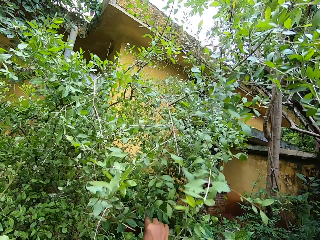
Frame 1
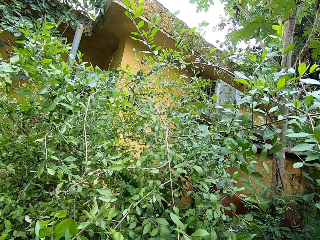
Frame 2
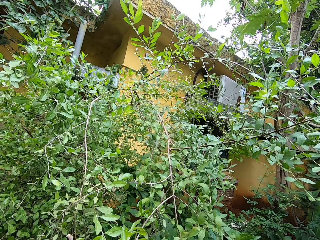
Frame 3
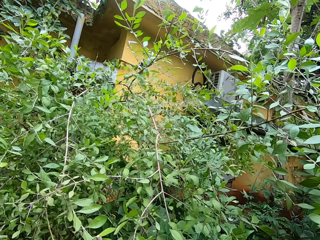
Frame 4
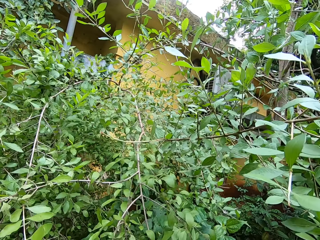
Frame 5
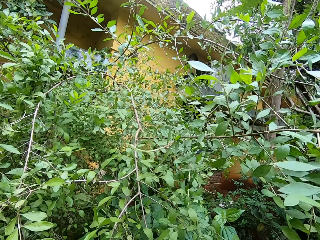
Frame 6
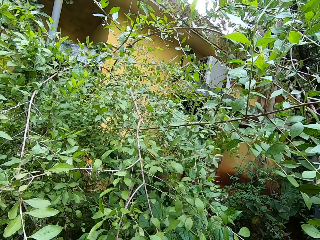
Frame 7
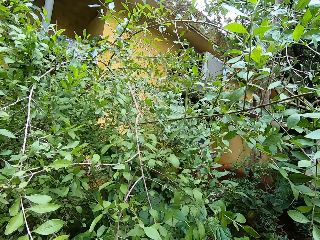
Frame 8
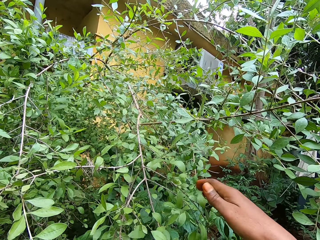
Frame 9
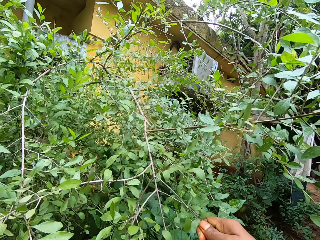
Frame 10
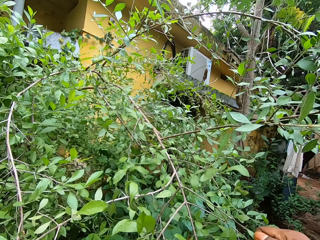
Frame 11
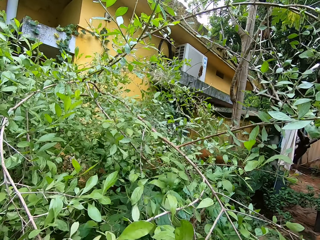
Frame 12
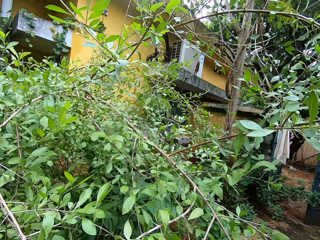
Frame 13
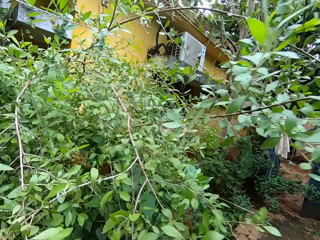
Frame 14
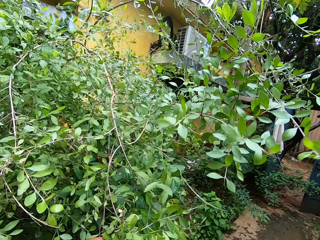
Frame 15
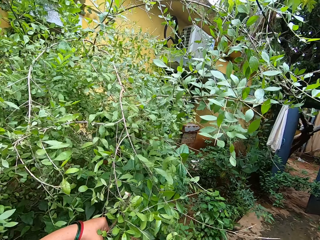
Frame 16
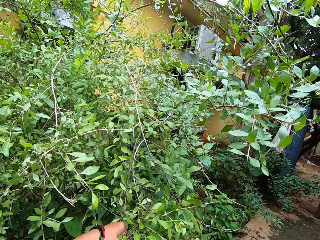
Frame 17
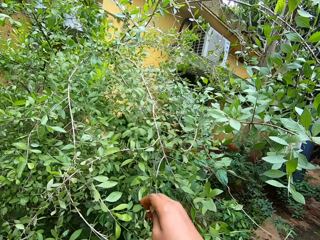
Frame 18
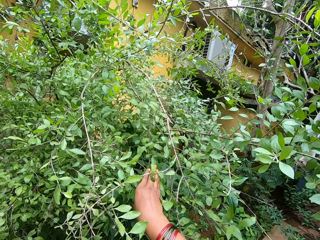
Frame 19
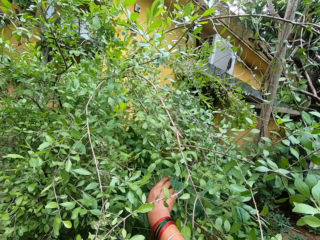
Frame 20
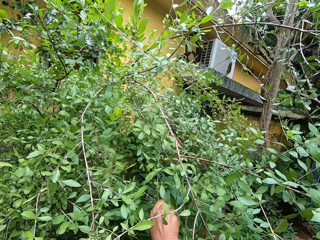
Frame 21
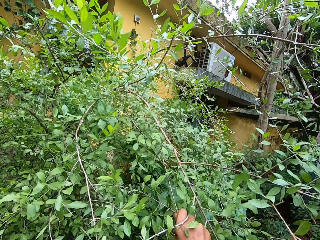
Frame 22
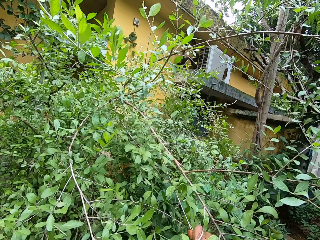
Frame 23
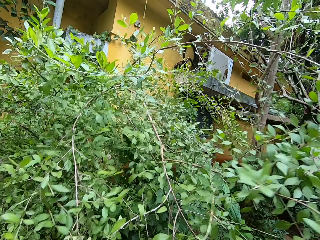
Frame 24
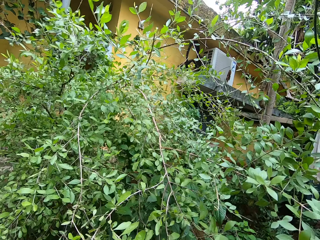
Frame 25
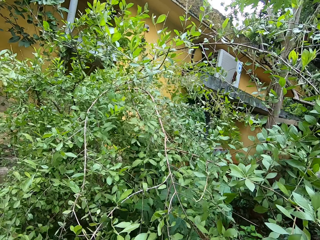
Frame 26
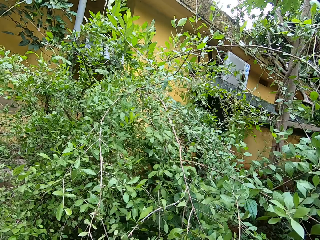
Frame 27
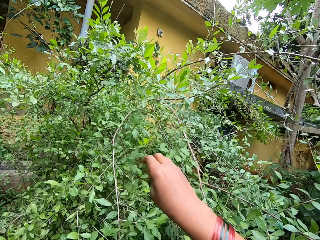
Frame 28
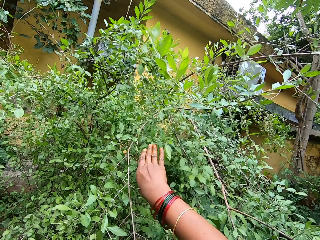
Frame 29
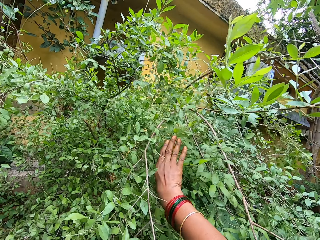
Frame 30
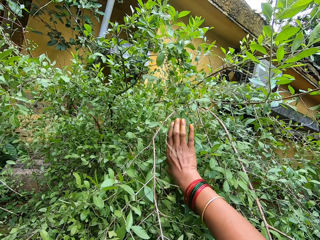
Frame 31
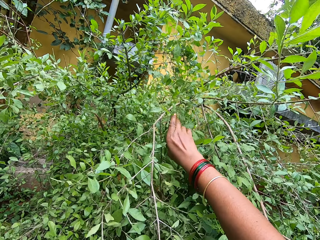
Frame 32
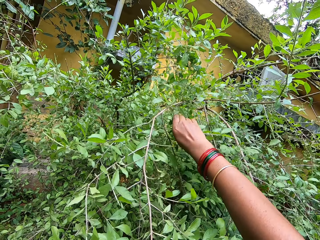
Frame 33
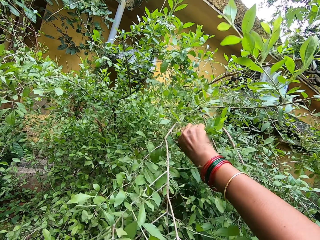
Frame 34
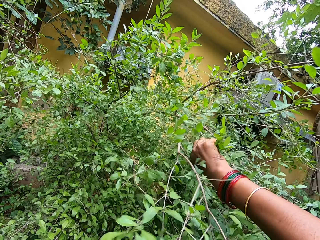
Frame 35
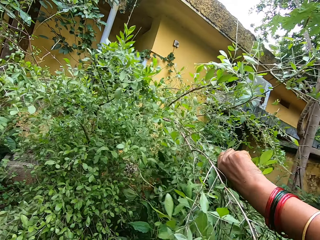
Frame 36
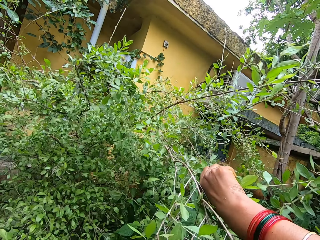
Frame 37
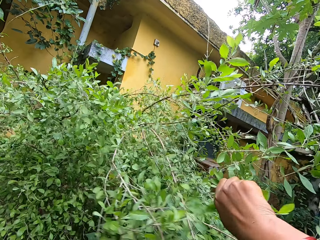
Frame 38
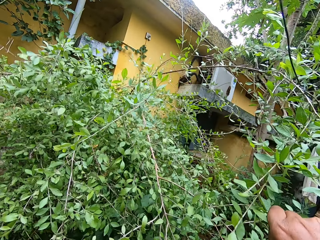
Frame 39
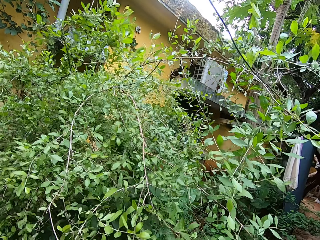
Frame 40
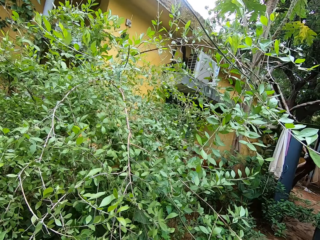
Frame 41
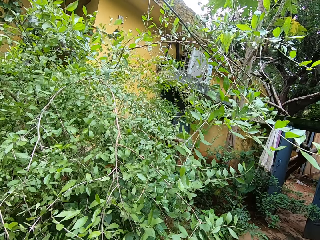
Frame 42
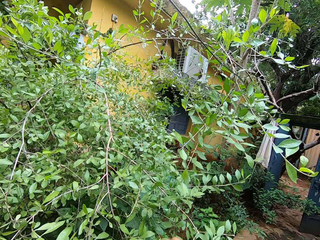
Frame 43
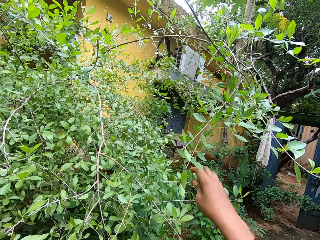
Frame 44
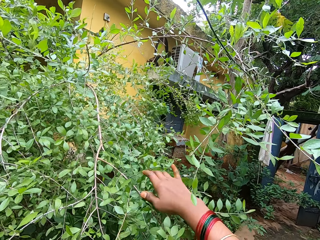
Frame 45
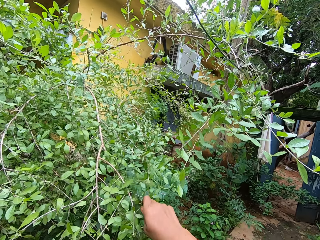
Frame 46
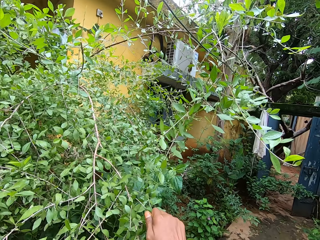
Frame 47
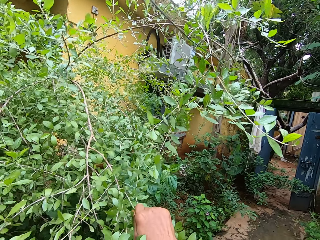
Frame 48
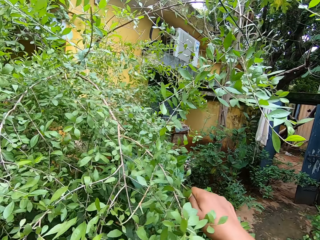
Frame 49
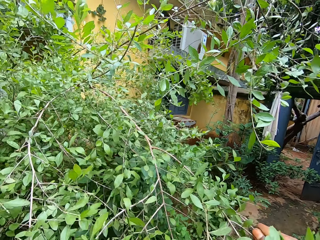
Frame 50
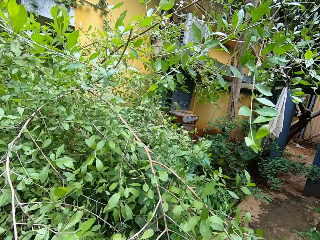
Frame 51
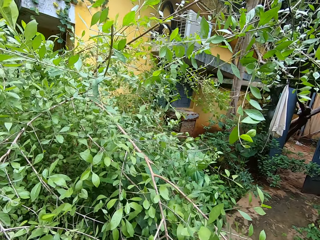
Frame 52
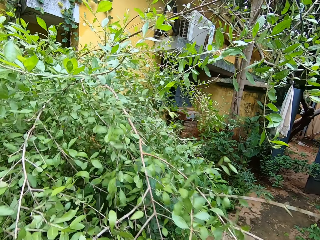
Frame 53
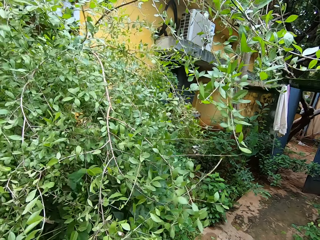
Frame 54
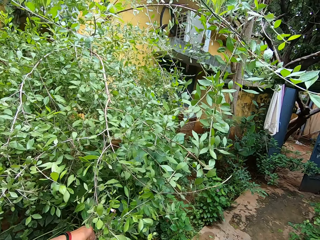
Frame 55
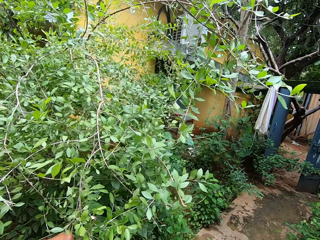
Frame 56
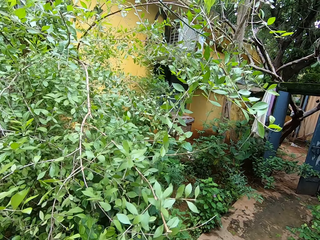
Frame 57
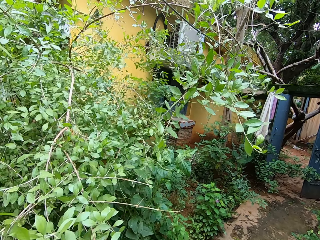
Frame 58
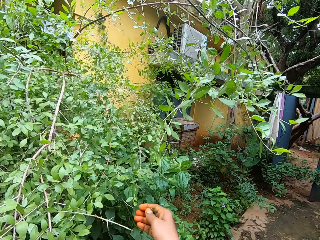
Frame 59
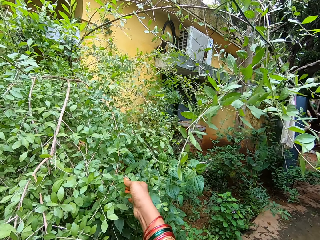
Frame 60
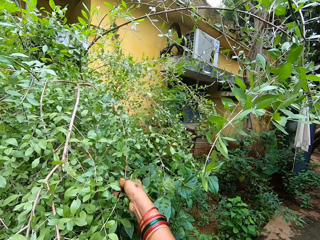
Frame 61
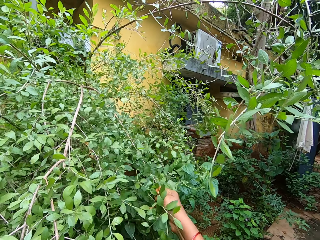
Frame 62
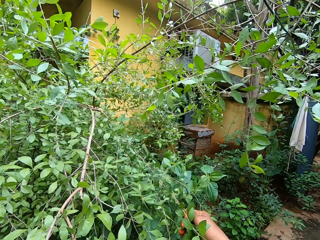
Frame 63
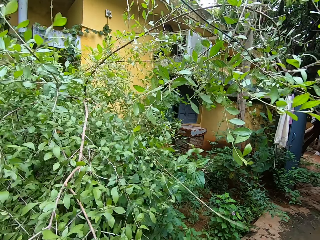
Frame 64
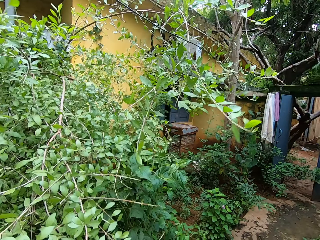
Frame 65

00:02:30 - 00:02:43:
The camera wearer pulls a twig with the right hand. They pick leaves with the right hand. They look in front.

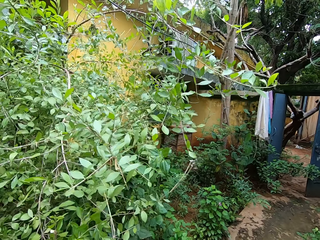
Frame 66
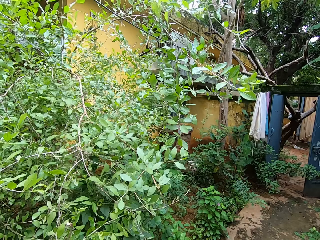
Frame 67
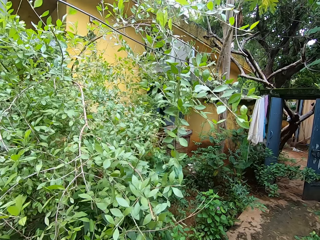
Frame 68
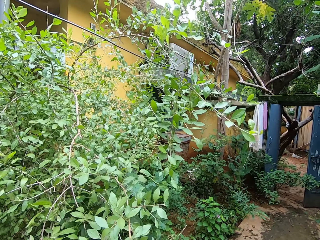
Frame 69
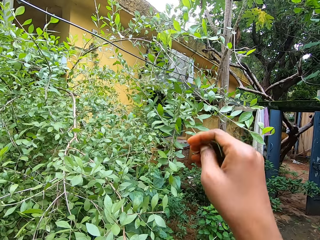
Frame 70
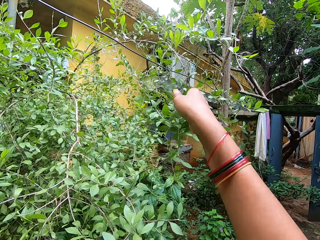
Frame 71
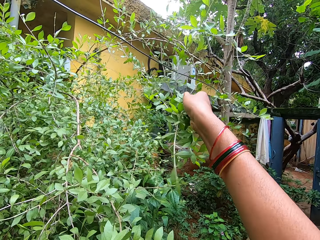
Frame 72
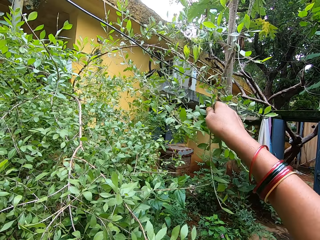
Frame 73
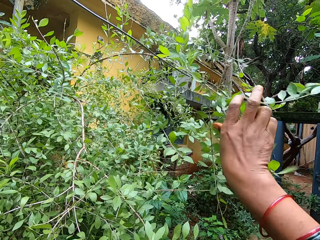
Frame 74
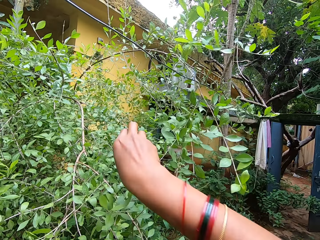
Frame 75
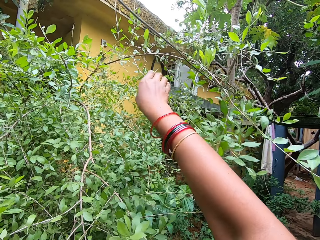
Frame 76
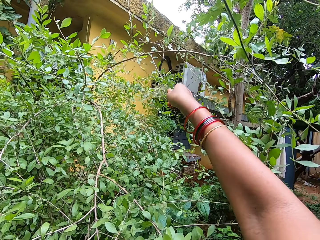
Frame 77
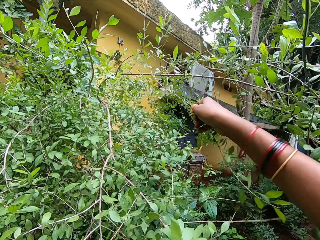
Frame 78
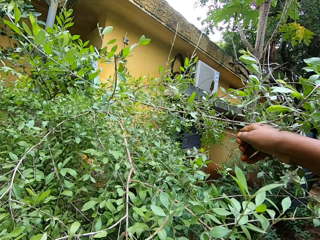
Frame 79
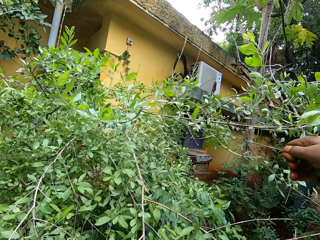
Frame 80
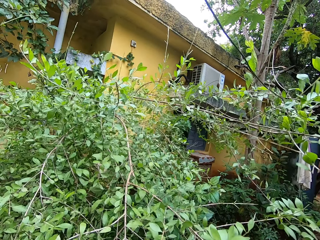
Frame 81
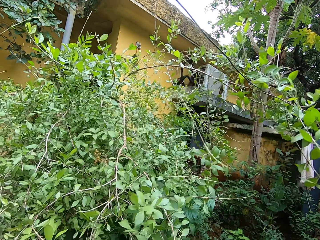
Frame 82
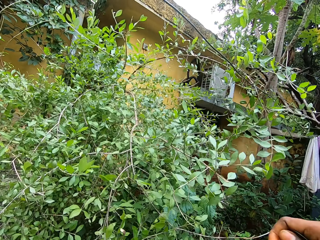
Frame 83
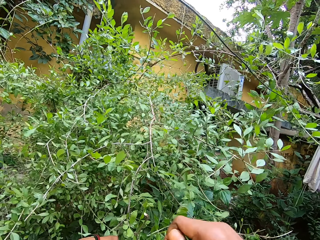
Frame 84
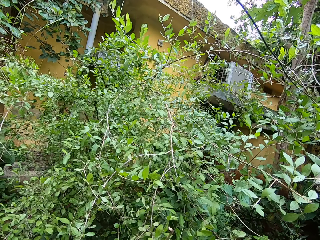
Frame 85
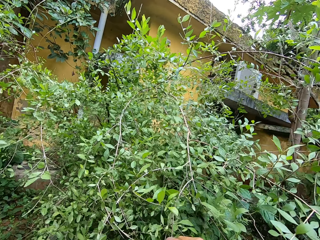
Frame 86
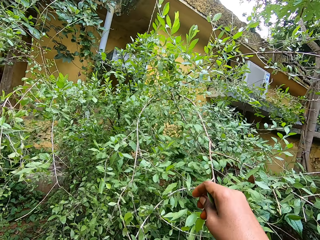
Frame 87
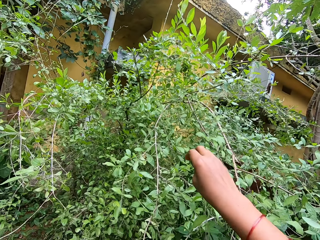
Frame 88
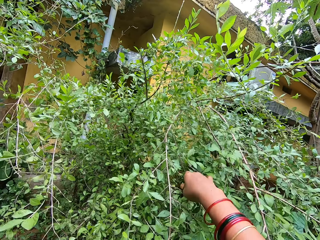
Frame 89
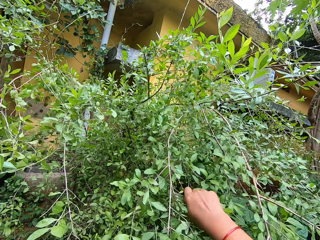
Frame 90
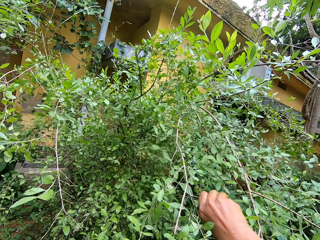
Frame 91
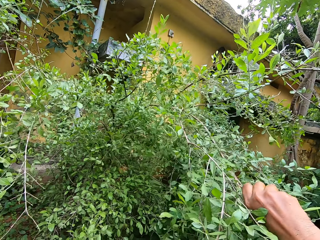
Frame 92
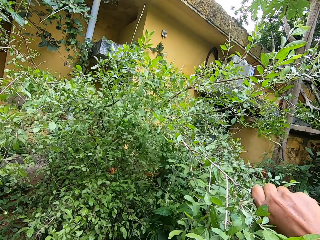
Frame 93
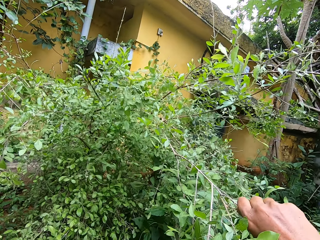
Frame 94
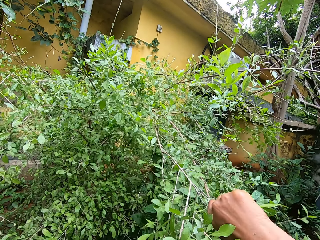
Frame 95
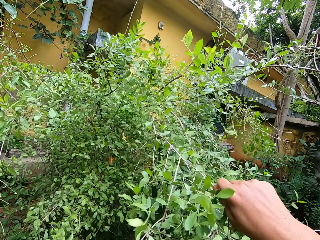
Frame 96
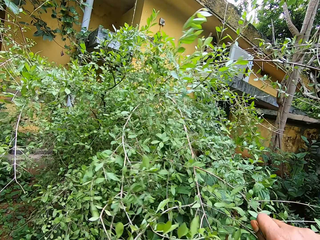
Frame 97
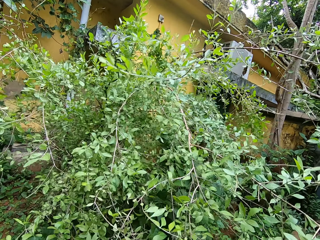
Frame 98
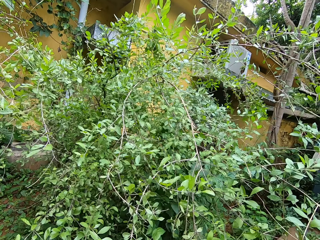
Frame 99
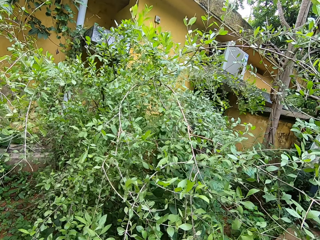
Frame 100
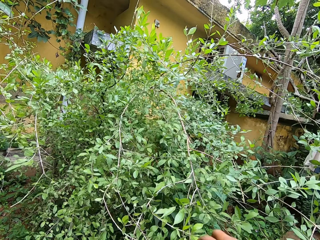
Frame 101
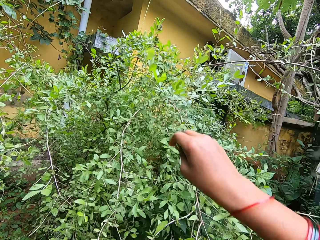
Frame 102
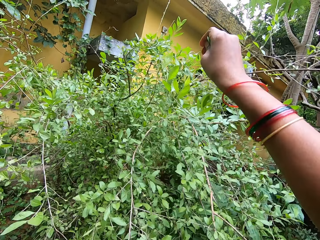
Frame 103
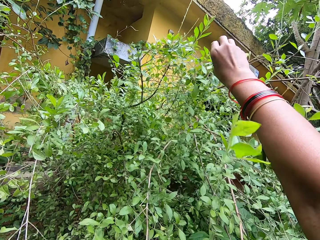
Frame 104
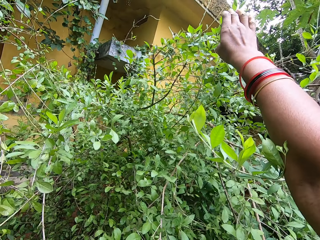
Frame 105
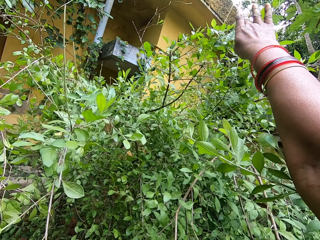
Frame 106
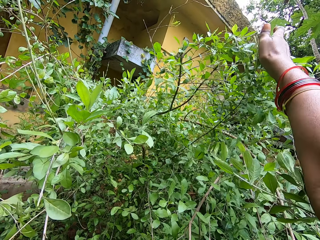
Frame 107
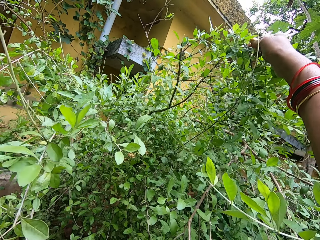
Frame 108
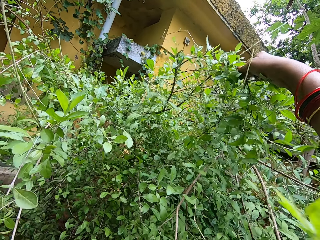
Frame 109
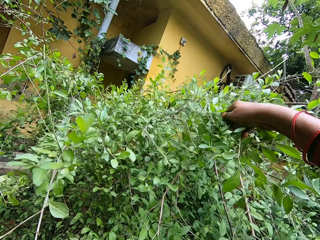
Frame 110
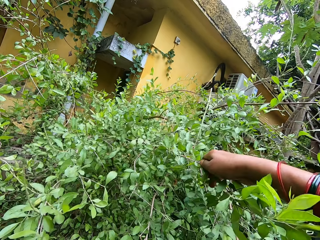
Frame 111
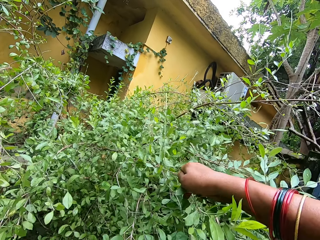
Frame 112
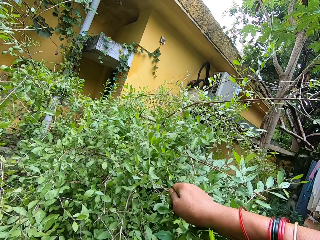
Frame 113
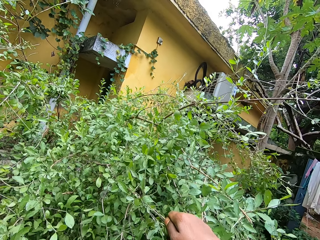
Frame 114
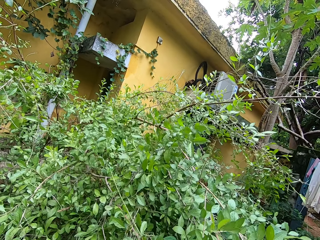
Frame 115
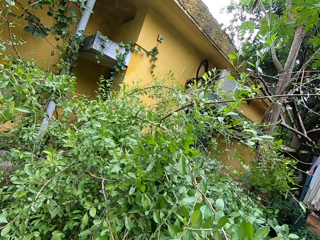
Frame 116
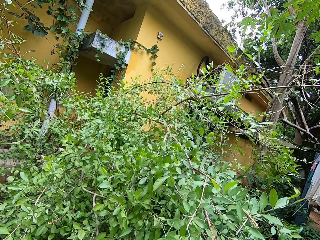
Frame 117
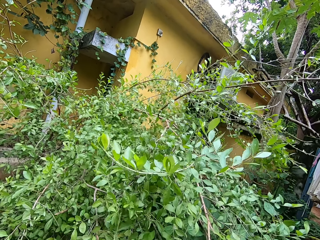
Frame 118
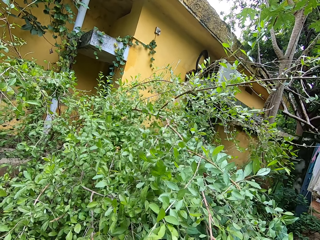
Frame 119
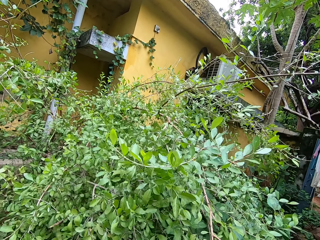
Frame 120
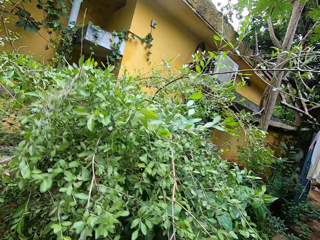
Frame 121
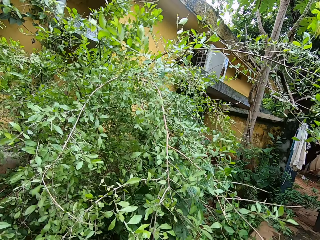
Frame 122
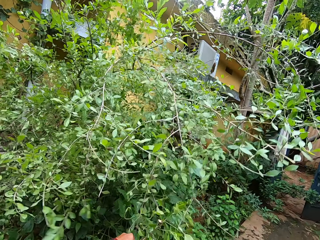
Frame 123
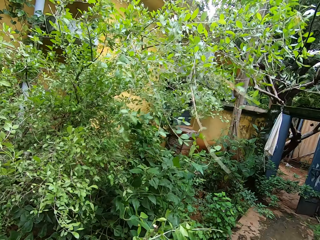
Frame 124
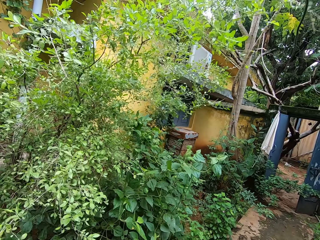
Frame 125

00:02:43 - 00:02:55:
The camera wearer picks leaves with the right hand. They pull a twig with the right hand.
